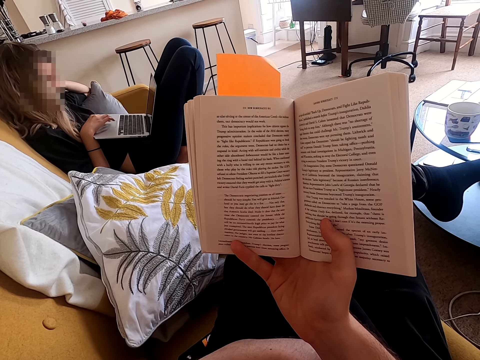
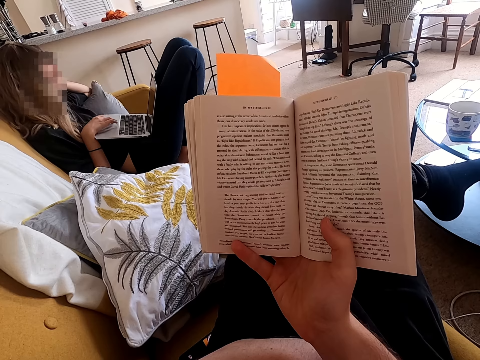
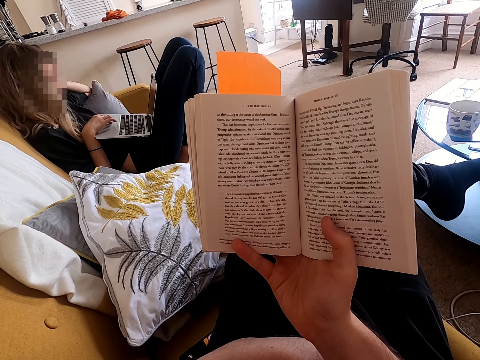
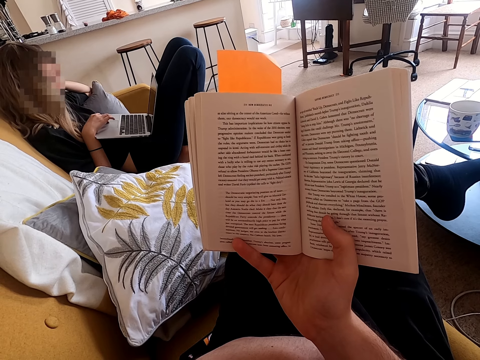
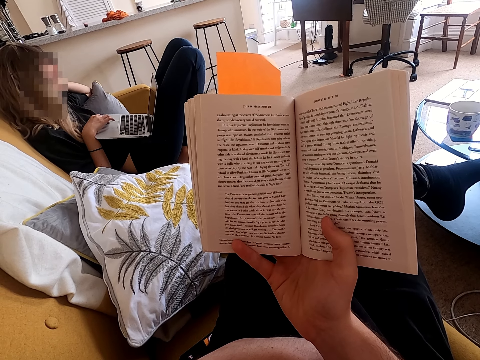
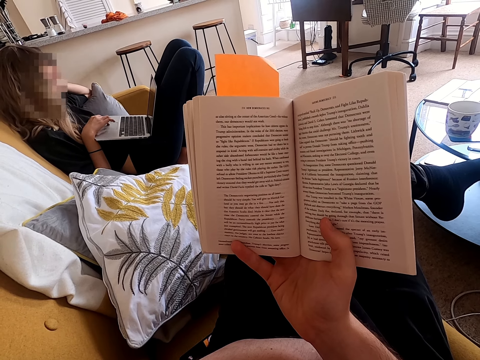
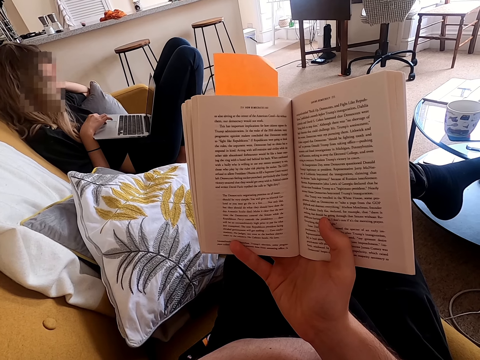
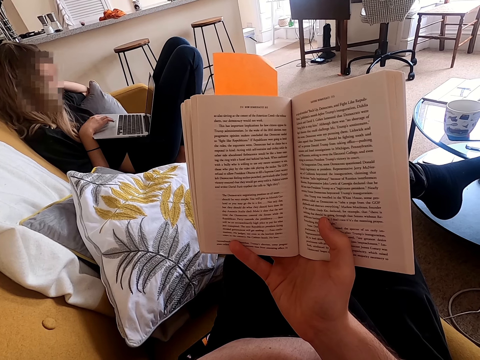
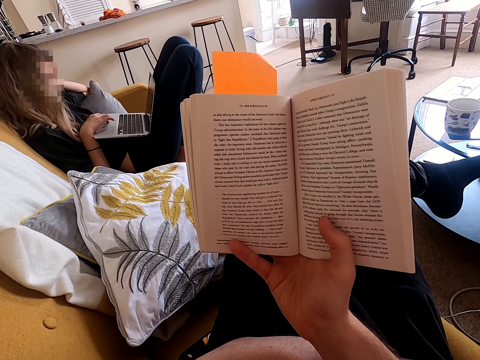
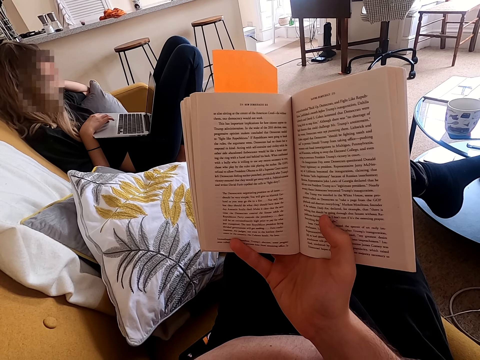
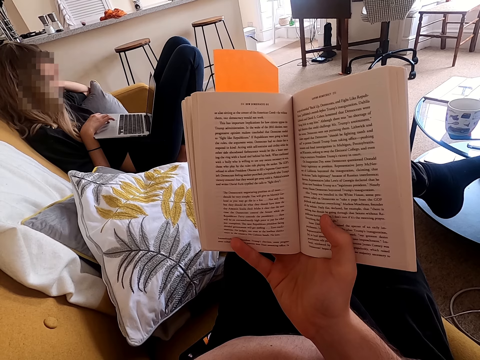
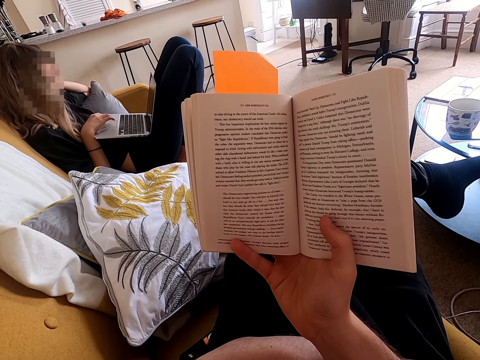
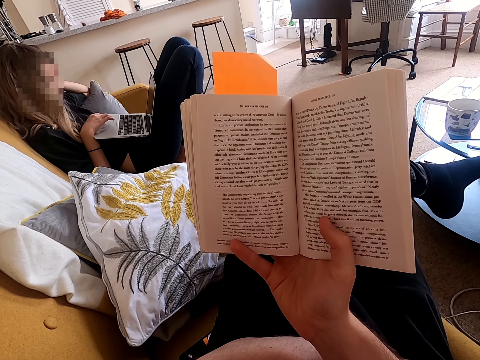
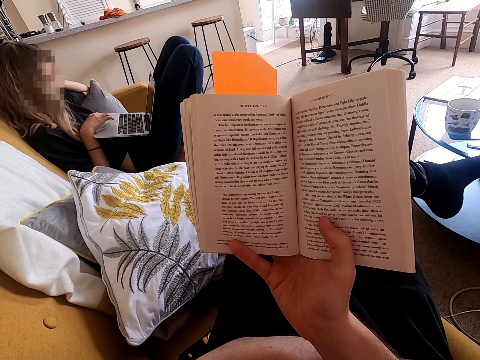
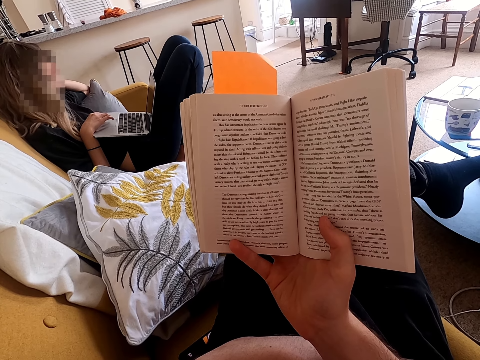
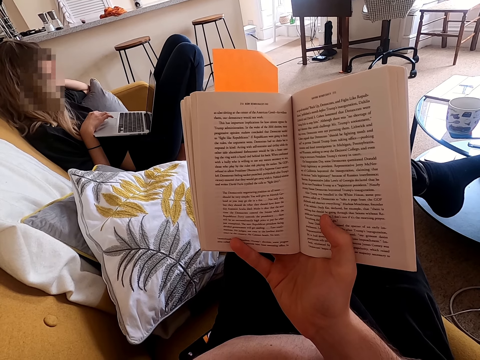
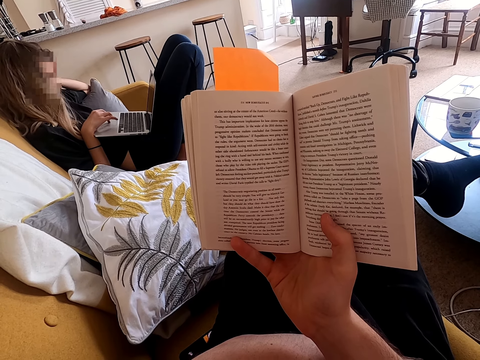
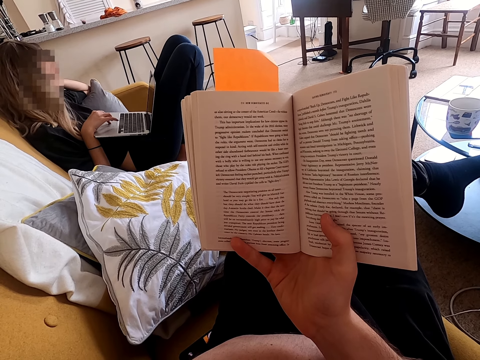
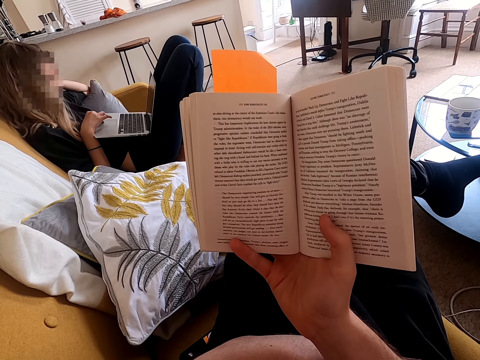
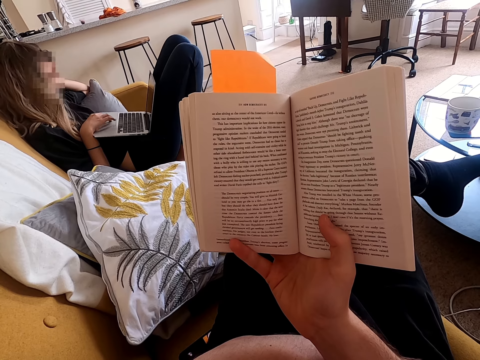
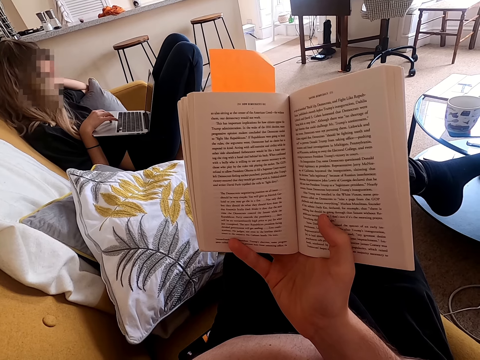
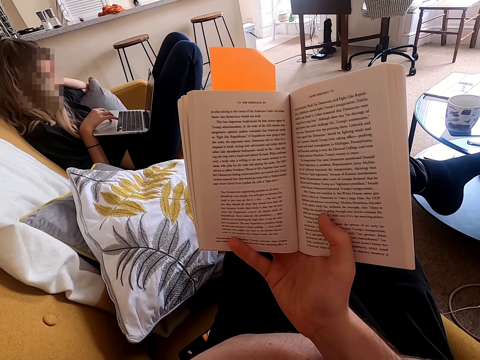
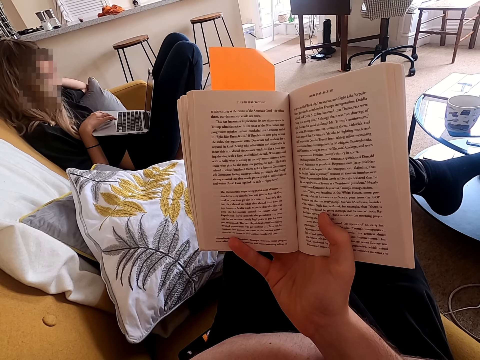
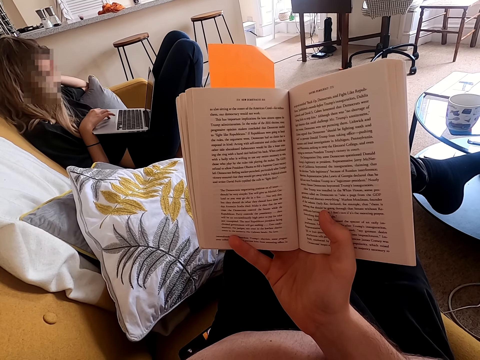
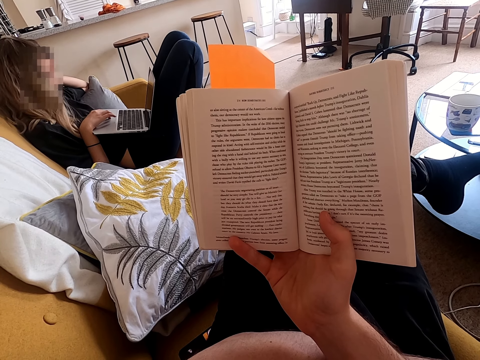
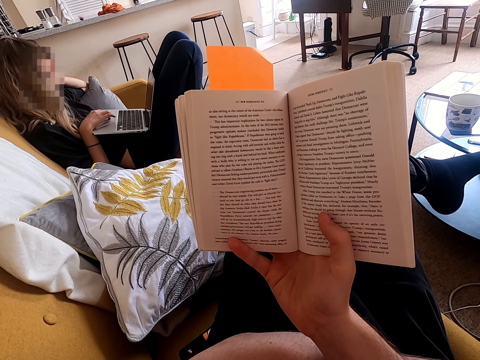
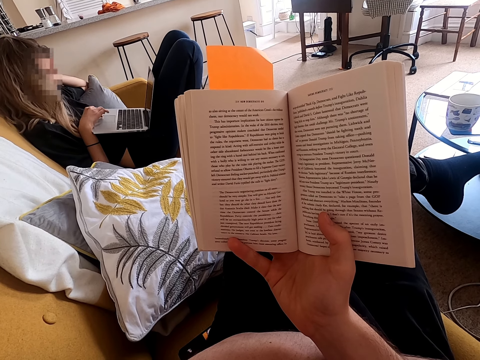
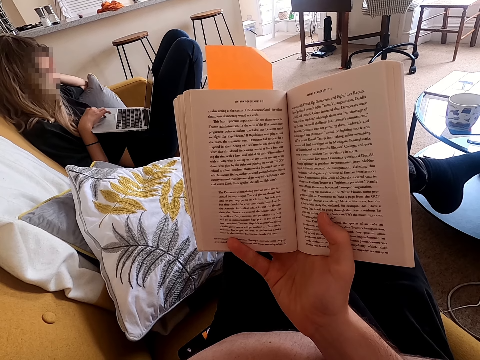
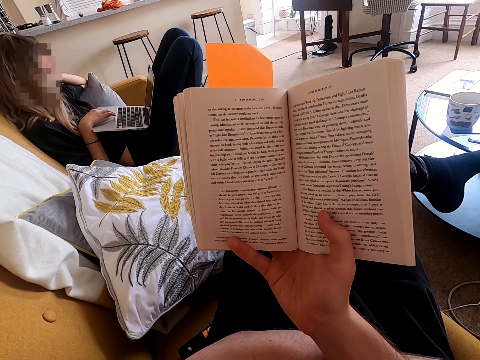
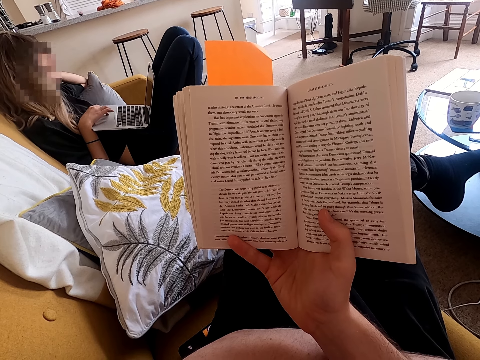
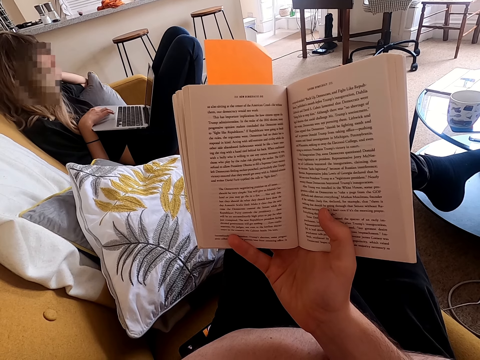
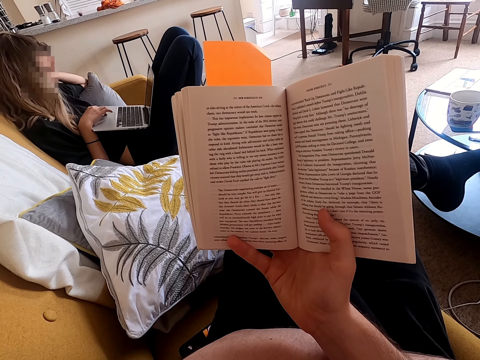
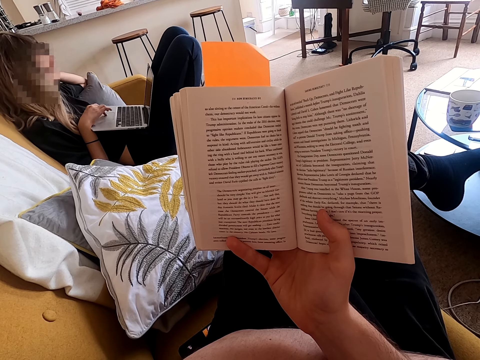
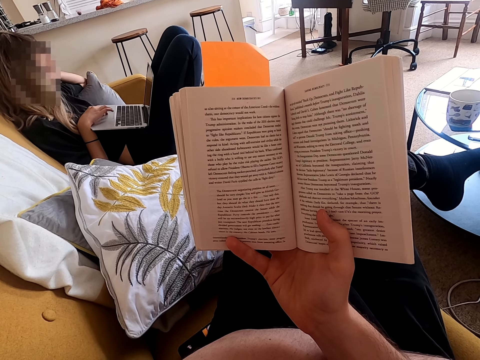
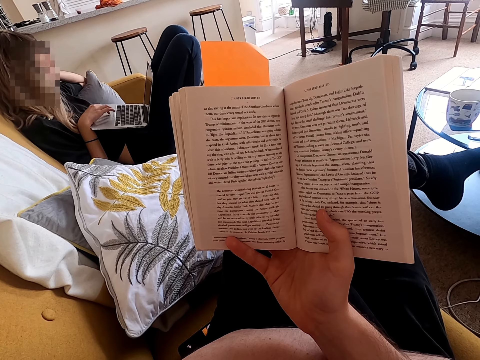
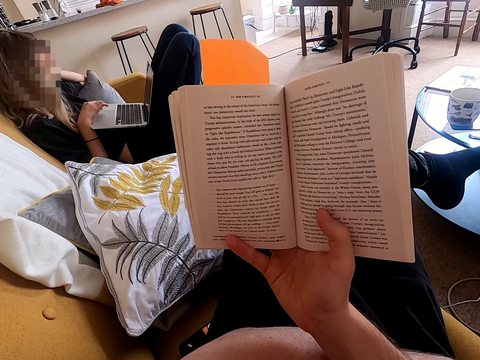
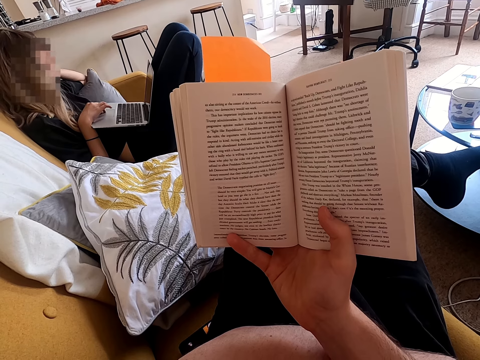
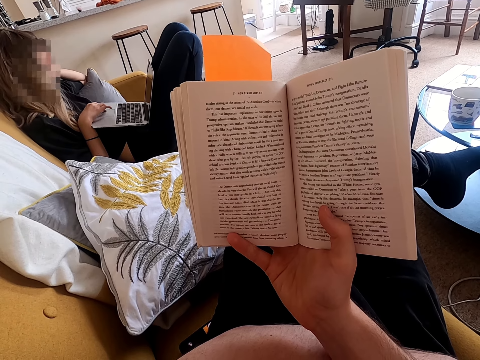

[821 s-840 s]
A lady operates a laptop. The camera wearer reads a book.

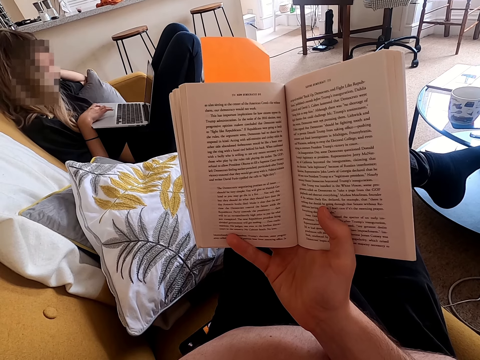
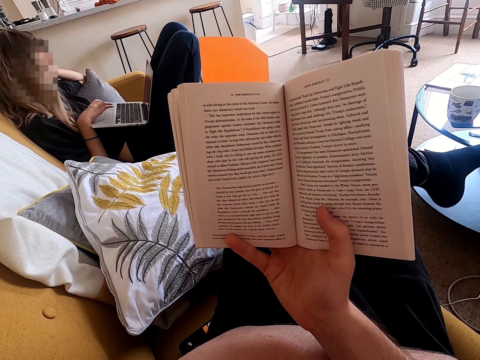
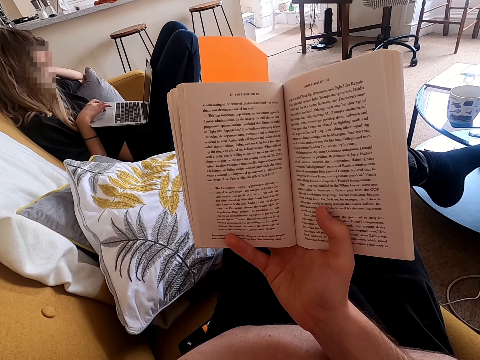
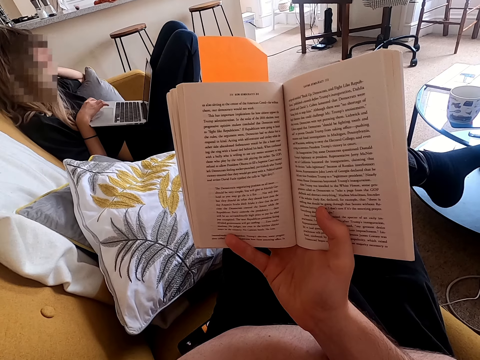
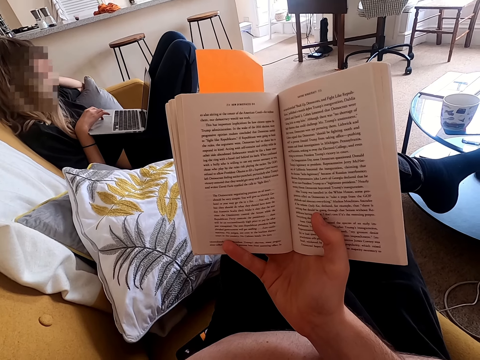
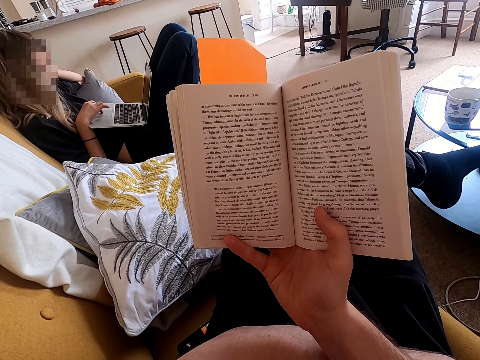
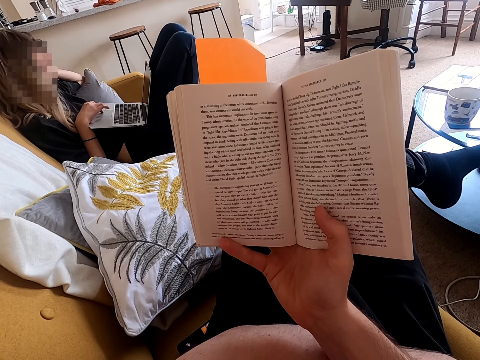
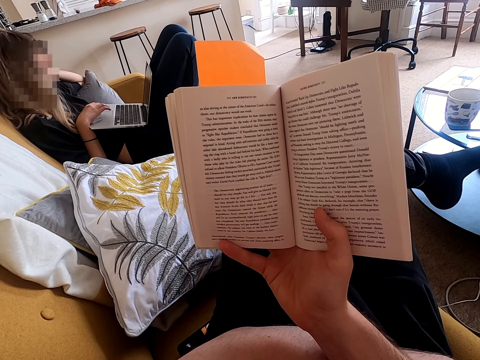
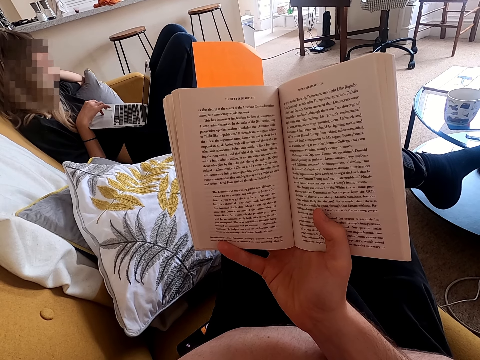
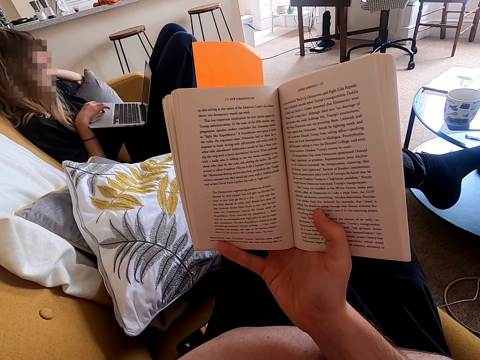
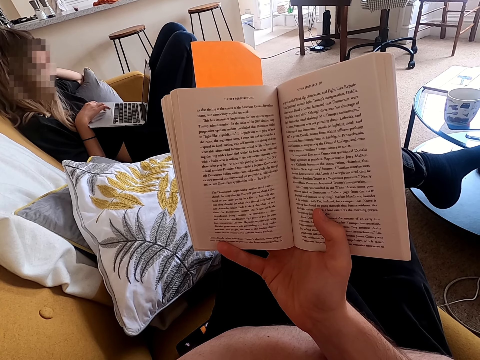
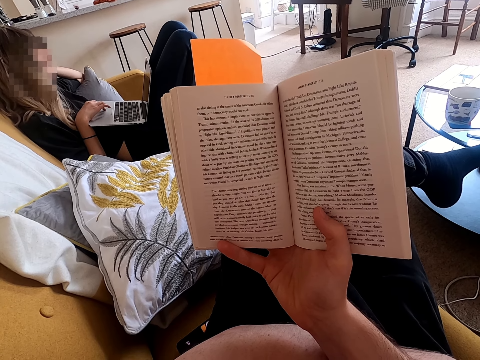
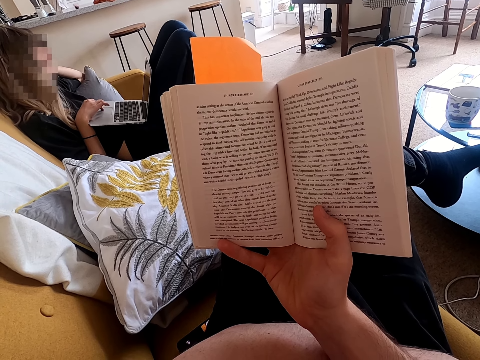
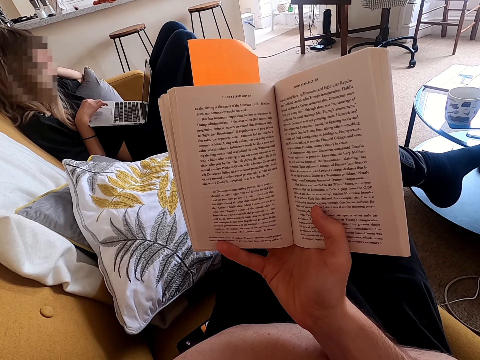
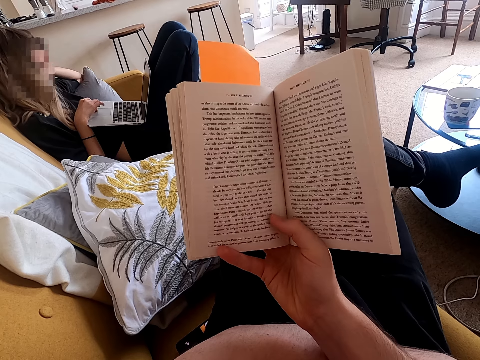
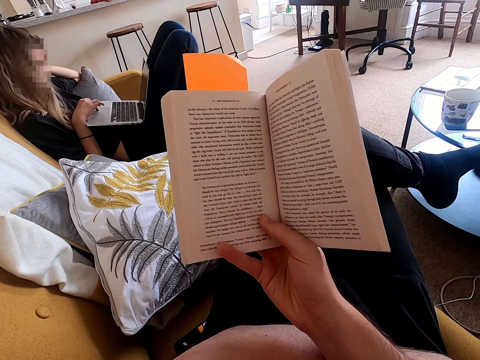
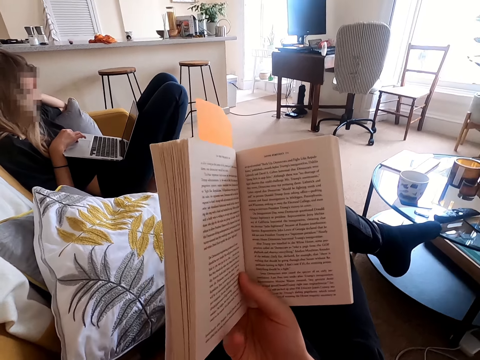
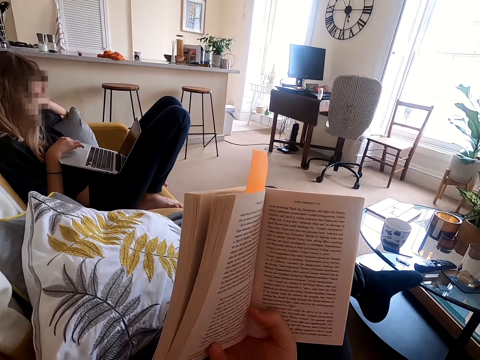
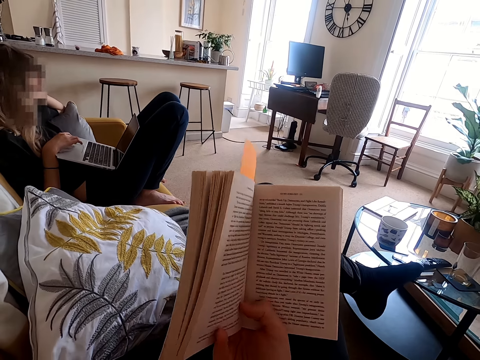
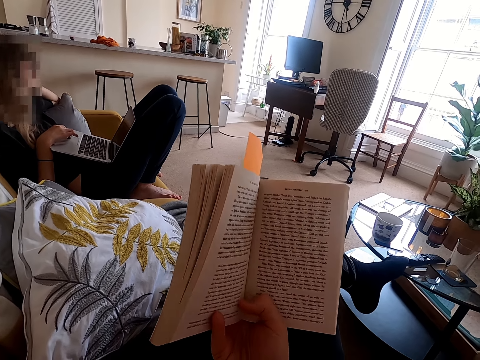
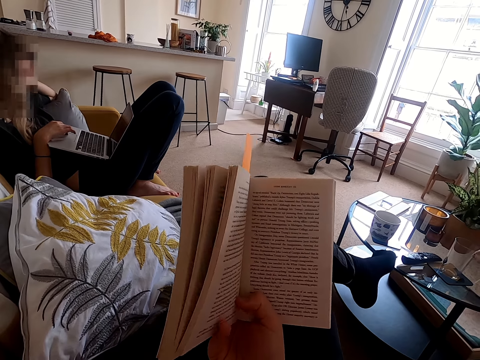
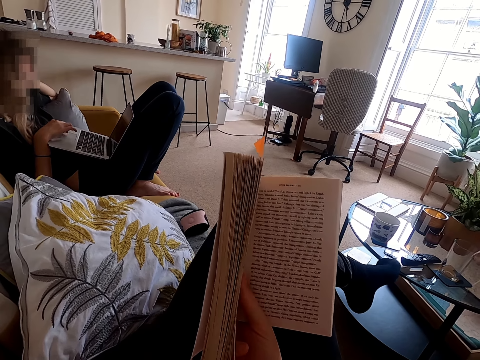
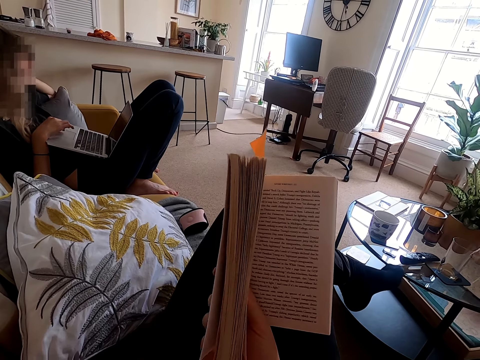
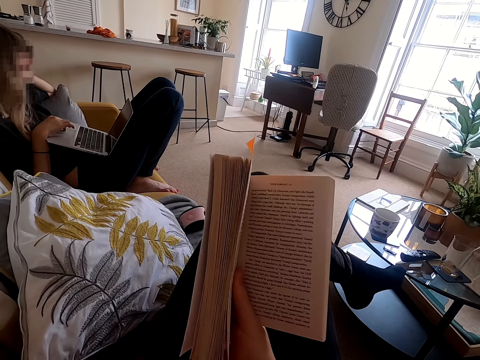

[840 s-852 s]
The camera wearer moves his finger on a page. He reads a book. He moves his right thumb. He adjusts the book on his hand. He moves his feet. He adjusts the book on his hand.
